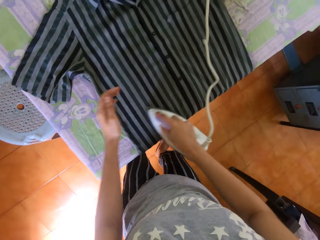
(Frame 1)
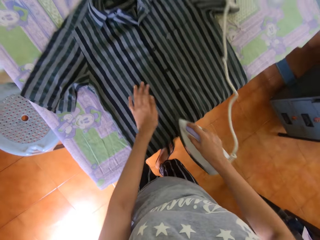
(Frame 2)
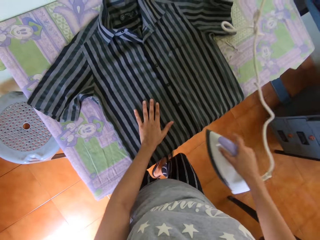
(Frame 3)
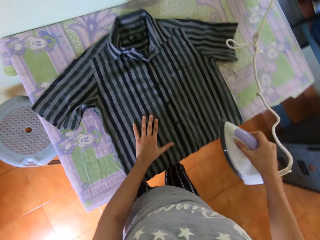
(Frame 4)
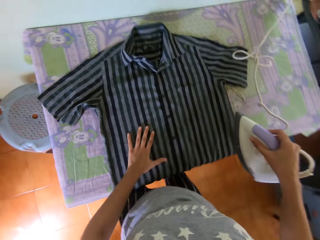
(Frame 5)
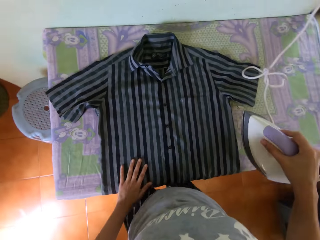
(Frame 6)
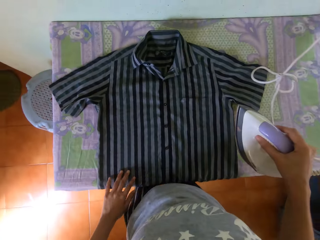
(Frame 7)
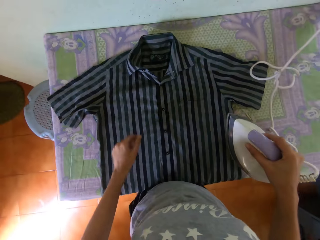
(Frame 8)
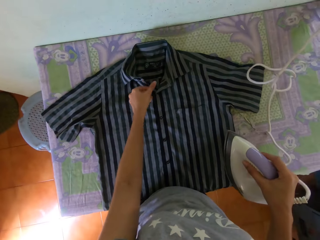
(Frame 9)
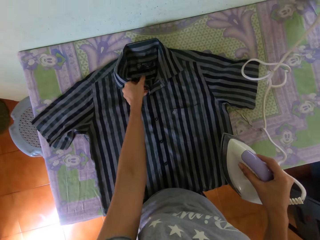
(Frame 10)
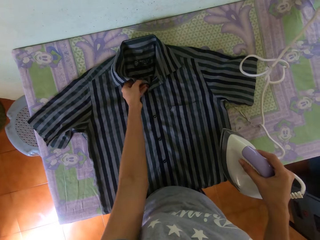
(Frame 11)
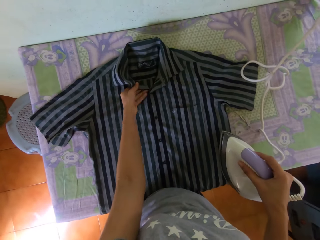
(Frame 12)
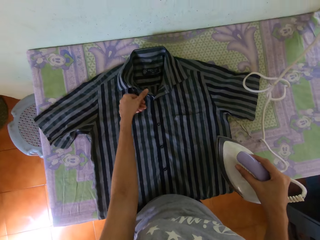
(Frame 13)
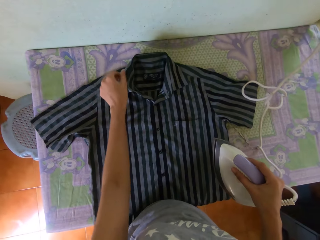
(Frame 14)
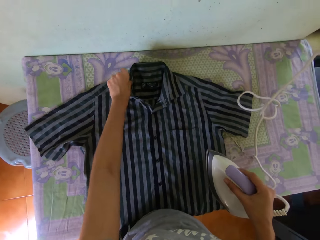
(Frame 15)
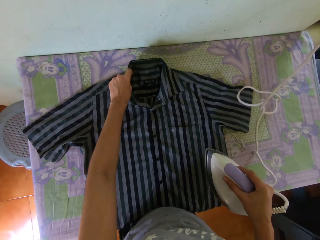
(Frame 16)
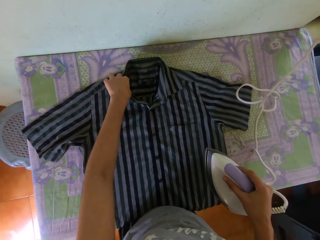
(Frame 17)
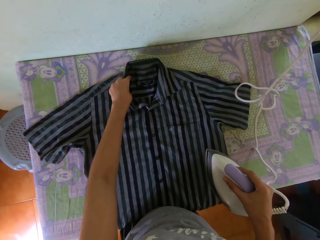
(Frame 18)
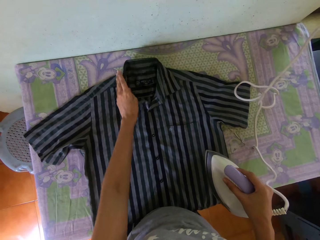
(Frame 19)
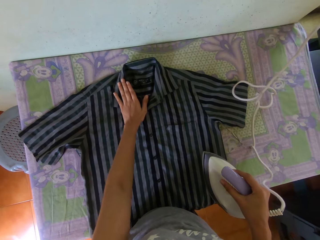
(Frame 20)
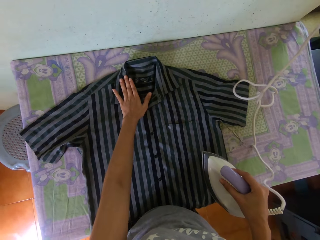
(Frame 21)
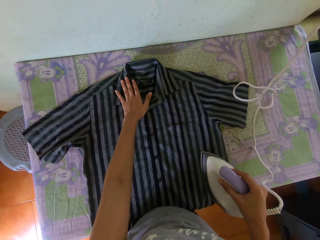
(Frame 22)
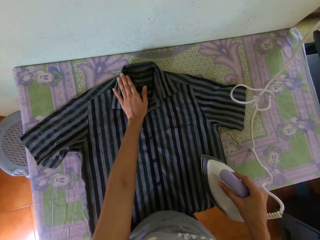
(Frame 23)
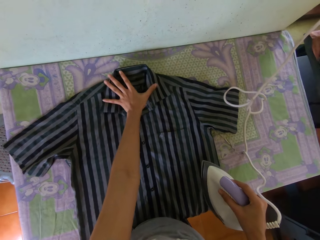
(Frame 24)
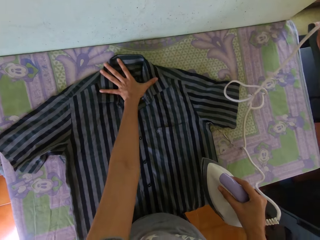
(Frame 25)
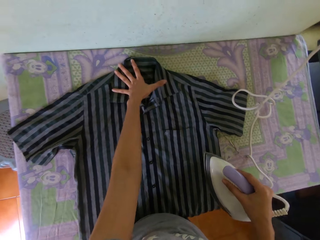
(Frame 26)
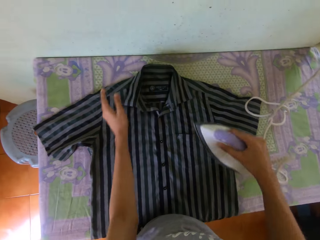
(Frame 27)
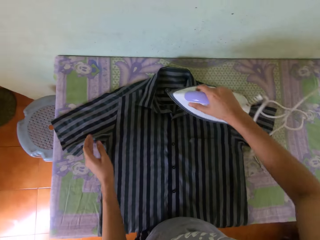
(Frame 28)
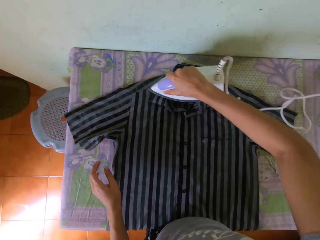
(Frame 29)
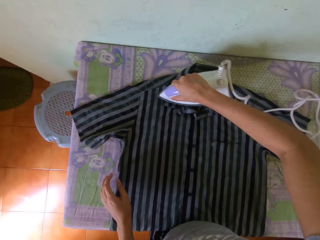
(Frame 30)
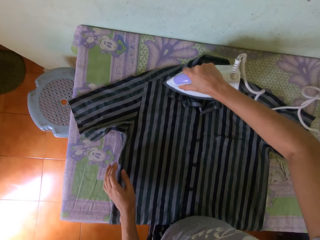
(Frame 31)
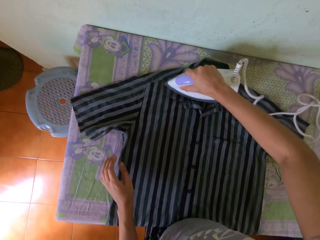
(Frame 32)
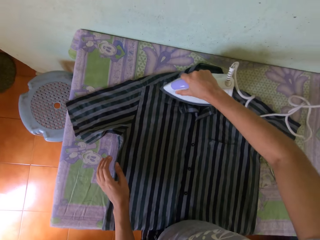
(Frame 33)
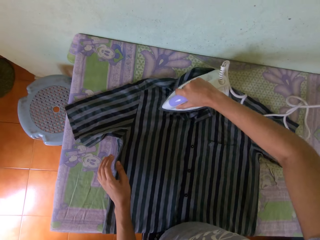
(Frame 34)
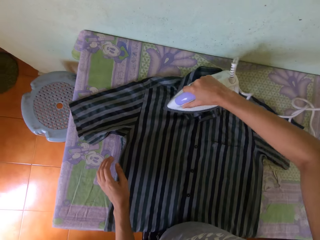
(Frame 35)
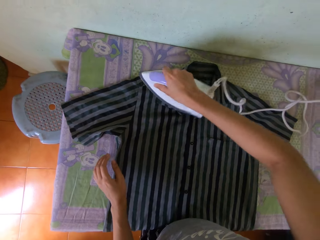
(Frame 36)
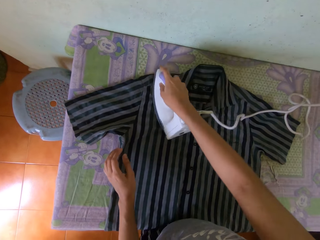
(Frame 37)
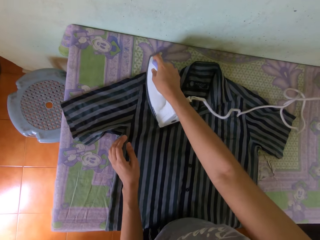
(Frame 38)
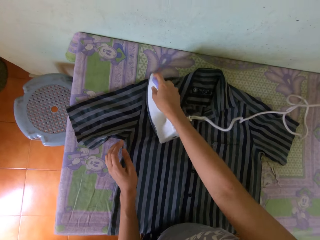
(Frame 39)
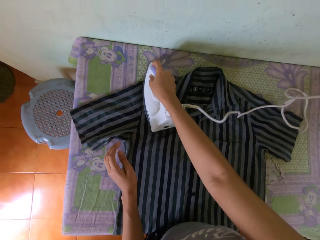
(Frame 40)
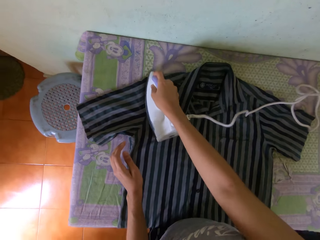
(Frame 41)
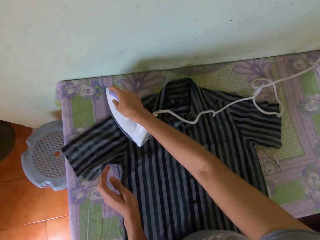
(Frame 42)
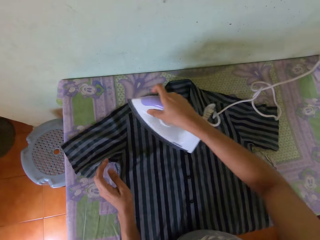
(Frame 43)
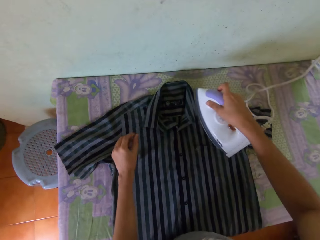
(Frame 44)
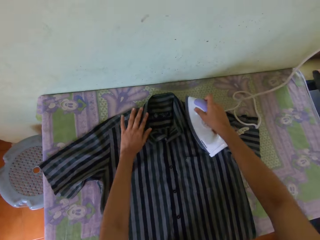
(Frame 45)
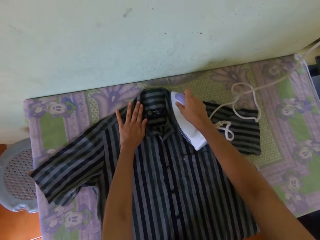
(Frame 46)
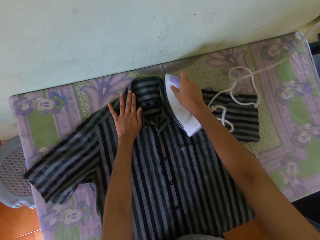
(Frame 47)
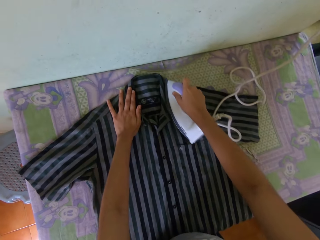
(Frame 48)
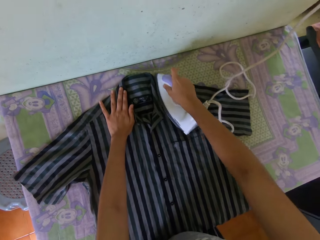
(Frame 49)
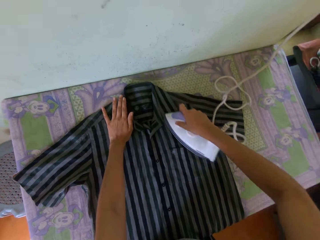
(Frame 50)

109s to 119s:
The camera wearer adjusts the collar of the shirt on the table with her left hand. She irons the shirt on the table with the iron in her right hand.

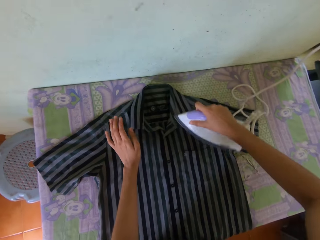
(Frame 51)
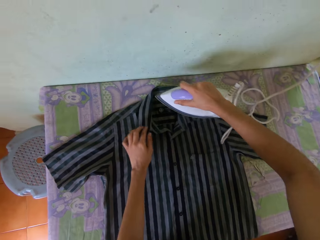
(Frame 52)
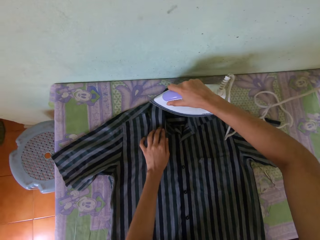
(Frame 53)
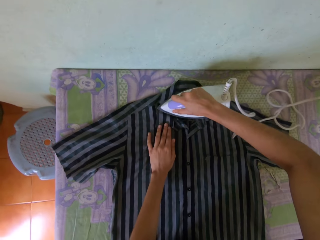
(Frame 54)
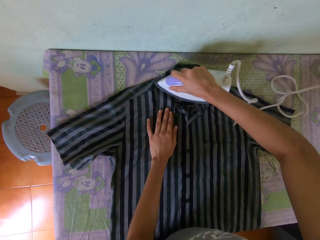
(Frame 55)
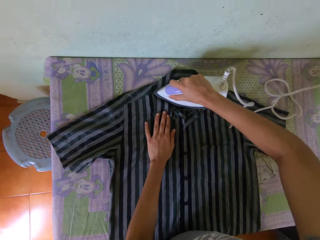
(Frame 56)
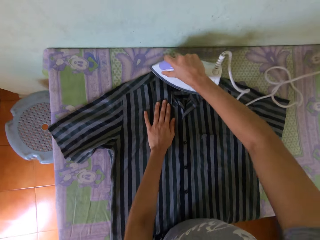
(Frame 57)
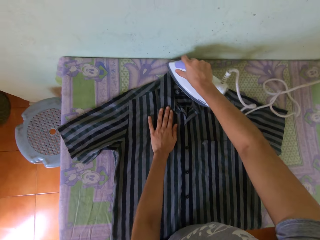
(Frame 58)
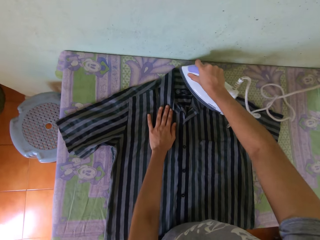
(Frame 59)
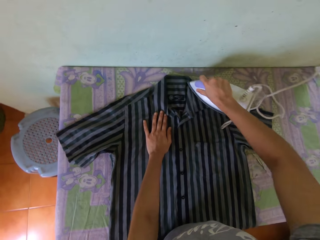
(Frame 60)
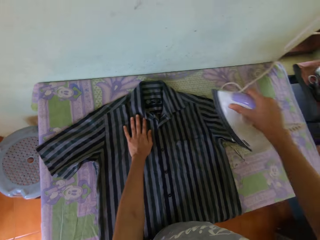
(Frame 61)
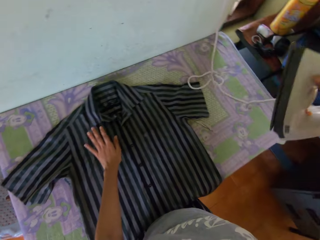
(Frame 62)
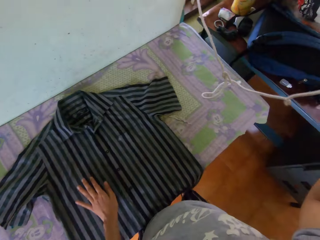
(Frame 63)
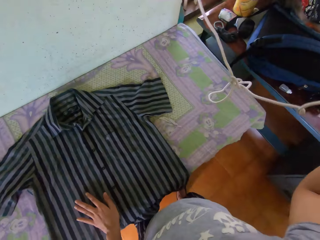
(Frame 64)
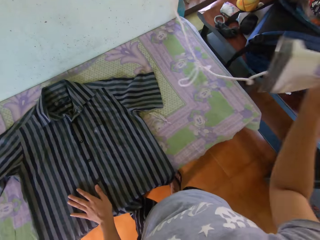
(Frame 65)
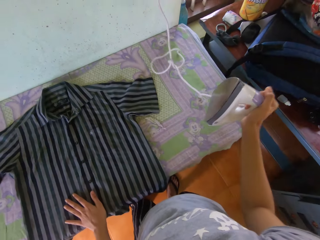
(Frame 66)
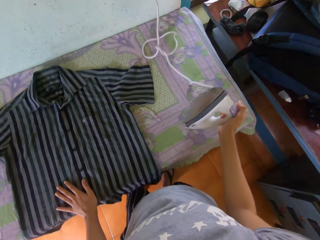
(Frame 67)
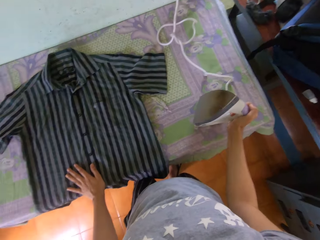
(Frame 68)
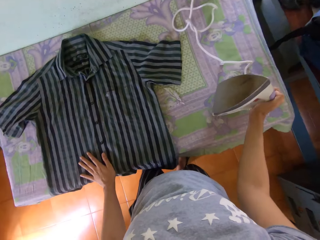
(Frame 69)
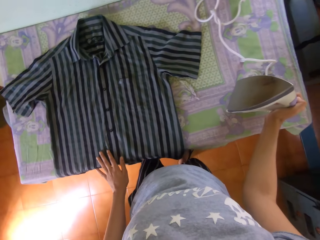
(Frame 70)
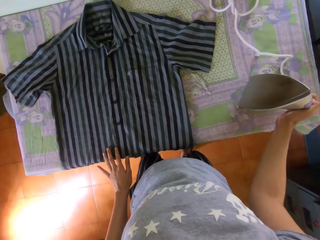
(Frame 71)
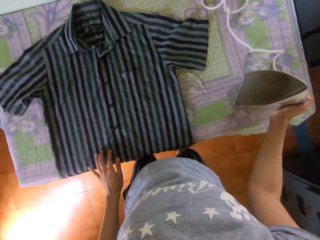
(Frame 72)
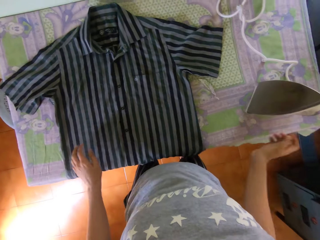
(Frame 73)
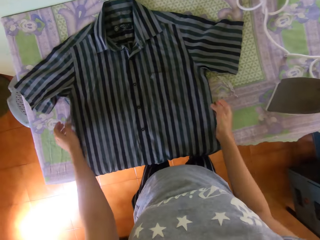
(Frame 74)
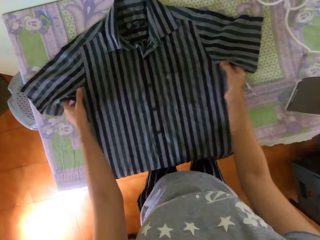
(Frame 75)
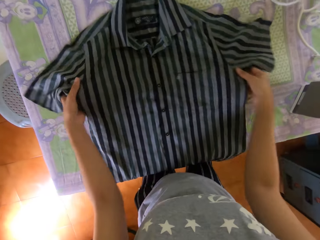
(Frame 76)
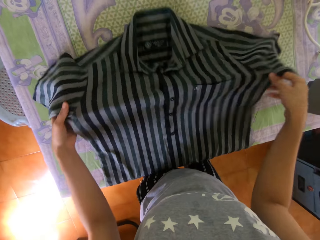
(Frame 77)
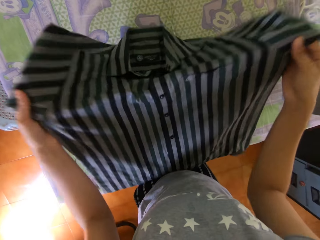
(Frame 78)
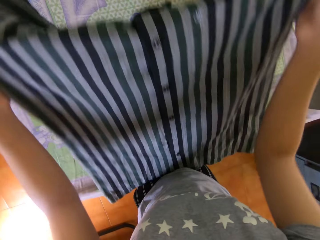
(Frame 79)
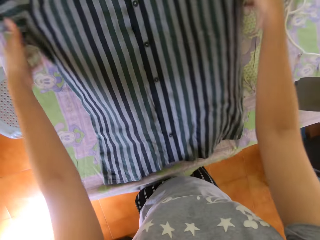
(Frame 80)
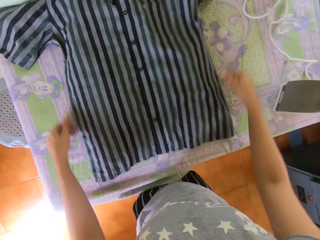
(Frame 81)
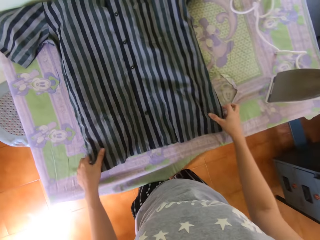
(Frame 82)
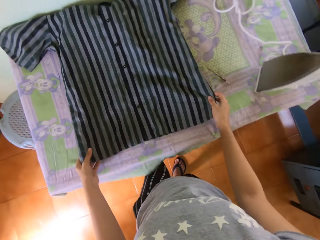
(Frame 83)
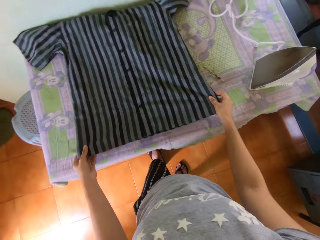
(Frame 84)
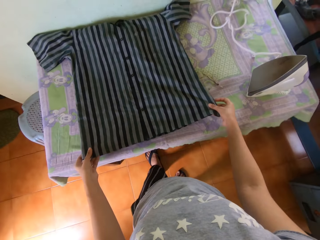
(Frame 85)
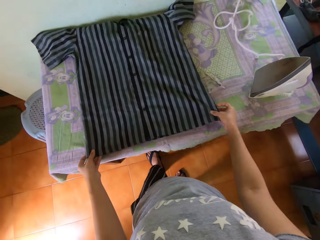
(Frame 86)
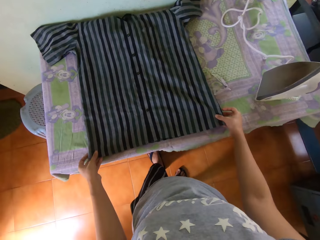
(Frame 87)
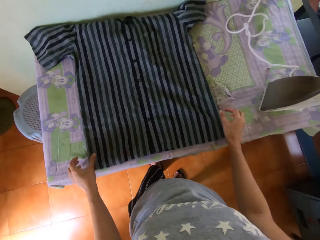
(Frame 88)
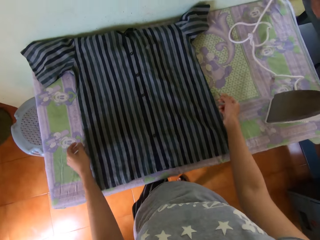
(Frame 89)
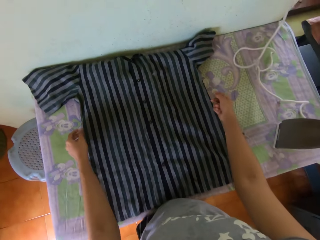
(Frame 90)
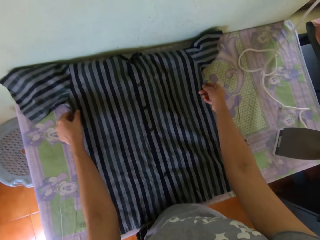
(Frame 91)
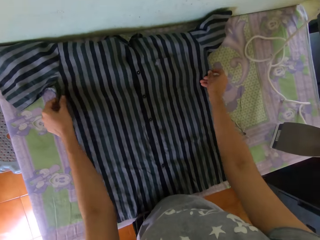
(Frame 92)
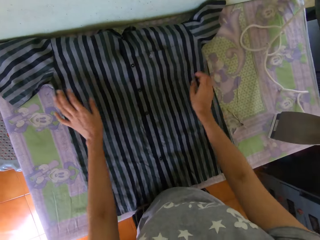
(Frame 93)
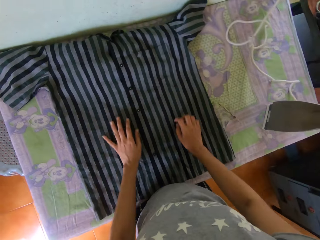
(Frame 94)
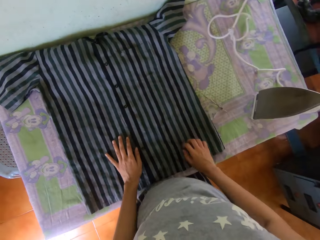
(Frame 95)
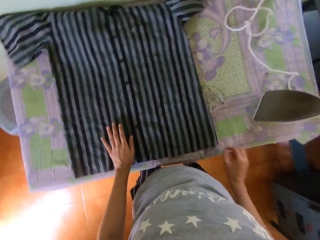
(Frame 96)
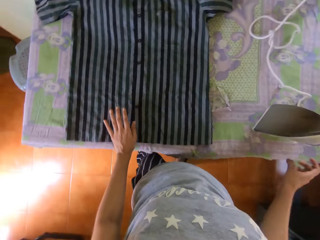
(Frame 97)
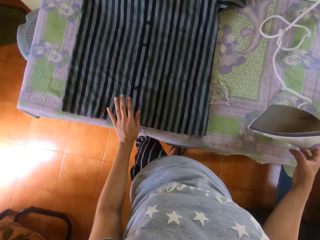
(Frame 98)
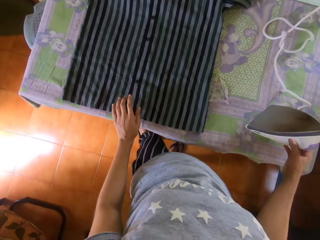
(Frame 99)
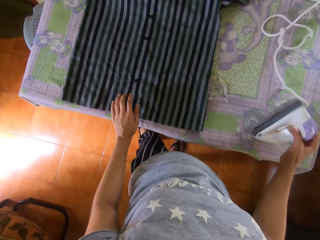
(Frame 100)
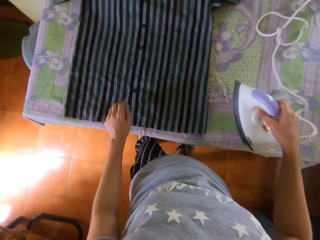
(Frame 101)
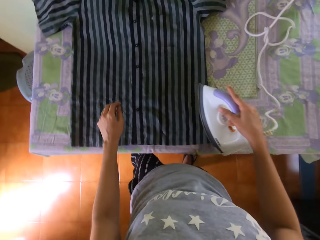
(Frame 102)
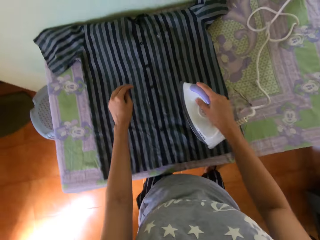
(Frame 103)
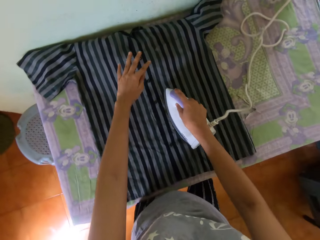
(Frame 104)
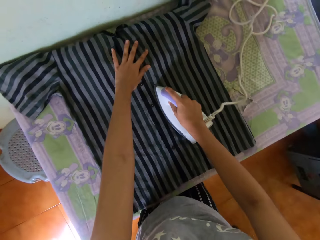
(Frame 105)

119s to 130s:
The camera wearer moves the iron box on the right hand. She puts the iron on the table with her right hand. She holds the shirt with both hands. She picks the shirt from the table with both hands. She puts the shirt on the table with both hands. She raises the shirt with both hands. She adjusts the shirt on the table with both hands. She adjusts the shirt on the table with both hands again. She takes the iron from the table with her right hand. She irons the shirt on the table with the iron in her right hand.
